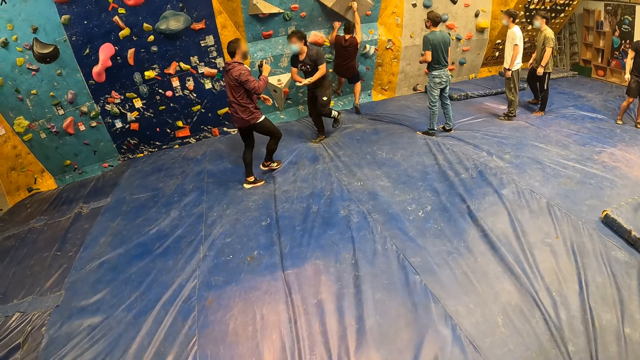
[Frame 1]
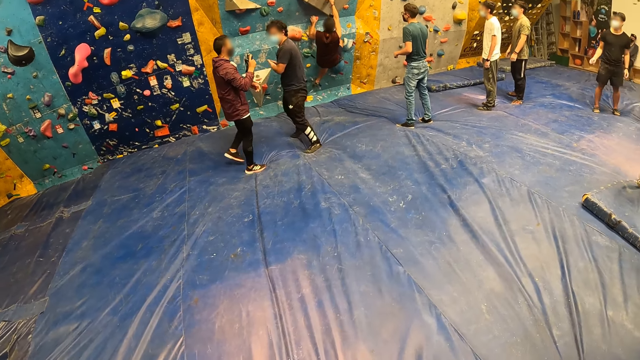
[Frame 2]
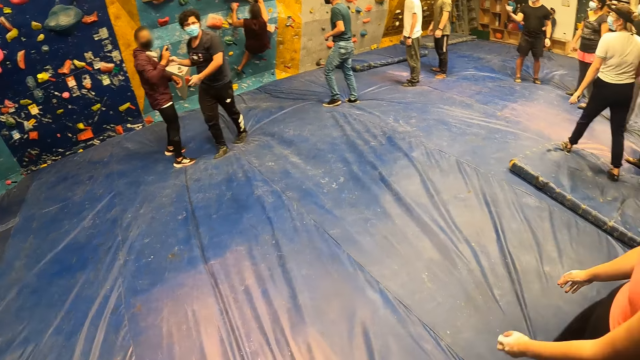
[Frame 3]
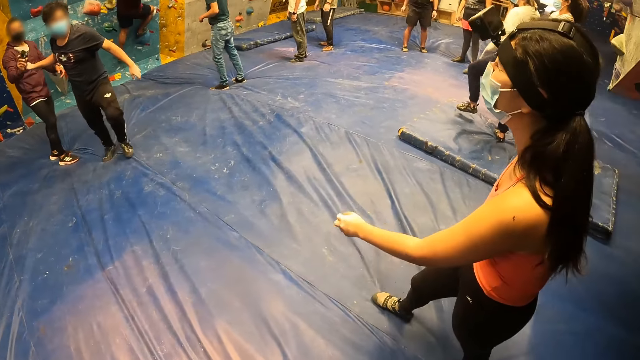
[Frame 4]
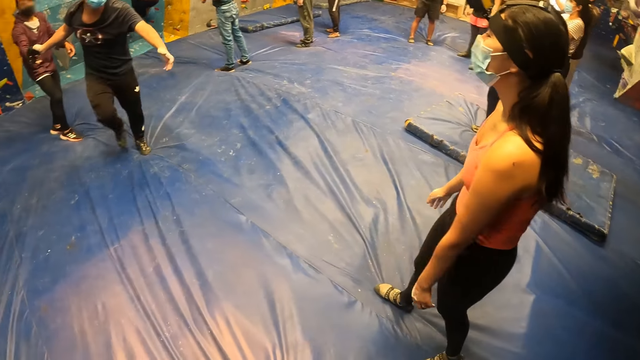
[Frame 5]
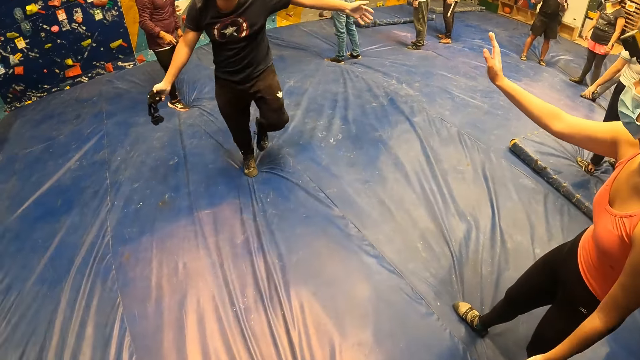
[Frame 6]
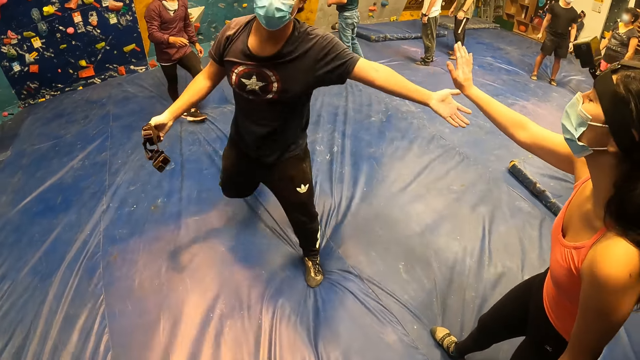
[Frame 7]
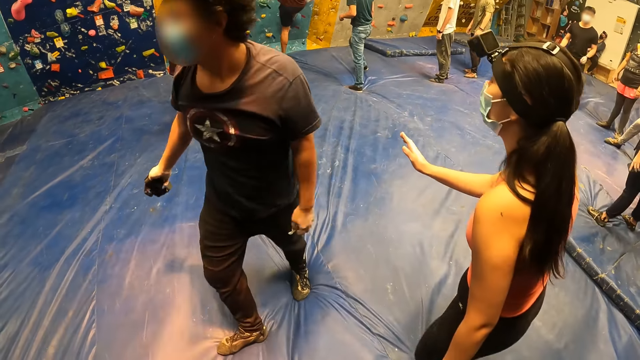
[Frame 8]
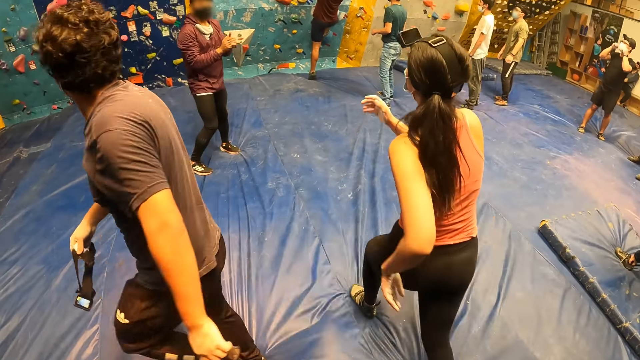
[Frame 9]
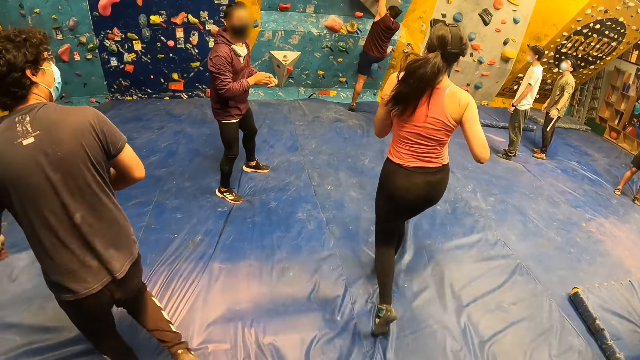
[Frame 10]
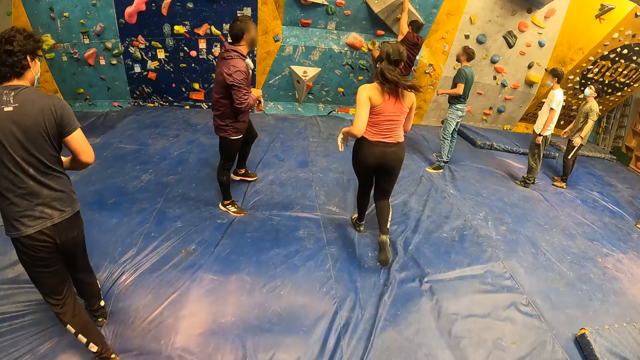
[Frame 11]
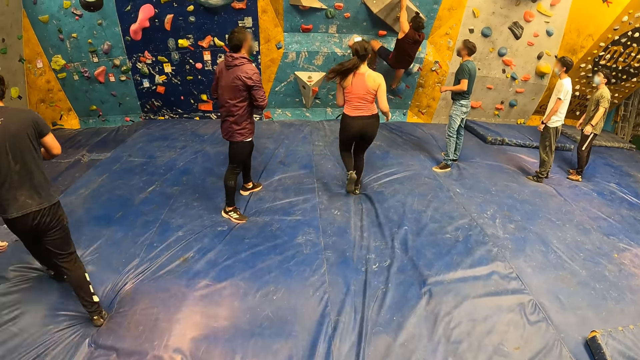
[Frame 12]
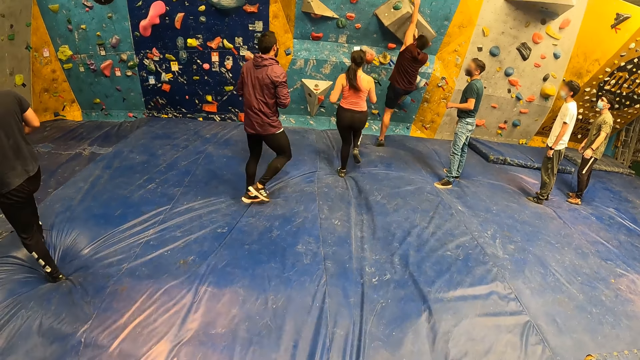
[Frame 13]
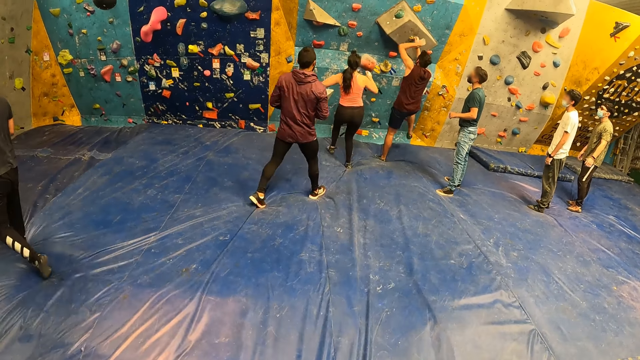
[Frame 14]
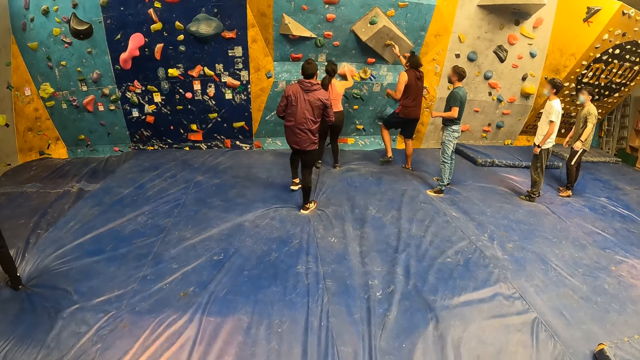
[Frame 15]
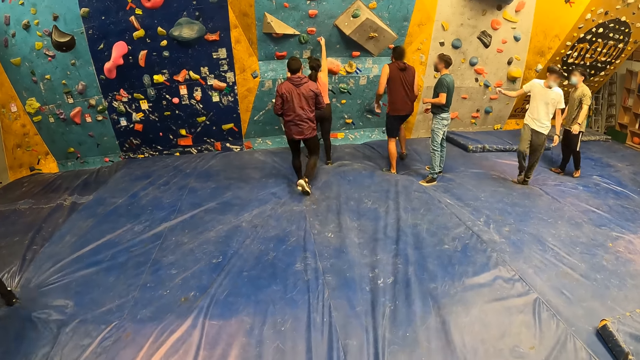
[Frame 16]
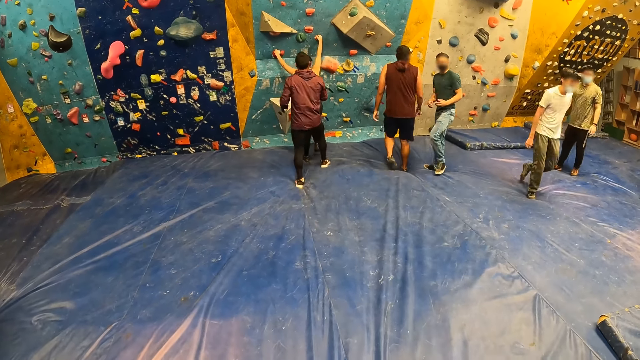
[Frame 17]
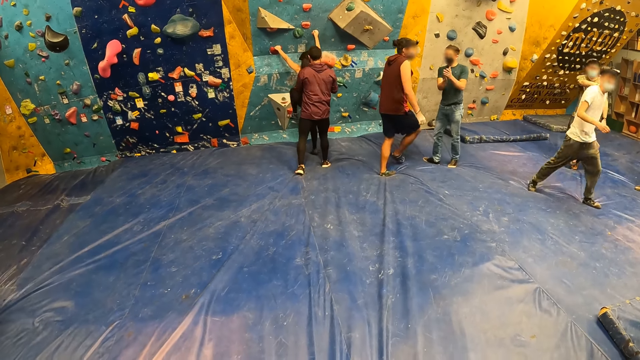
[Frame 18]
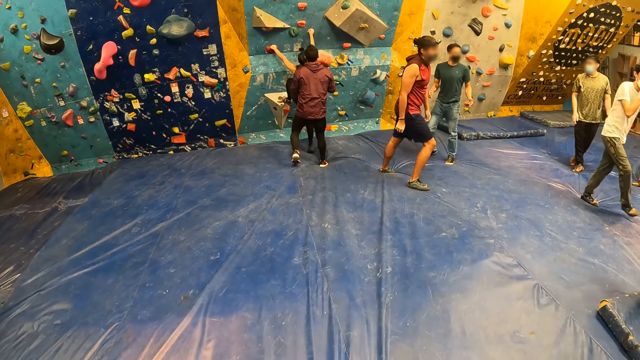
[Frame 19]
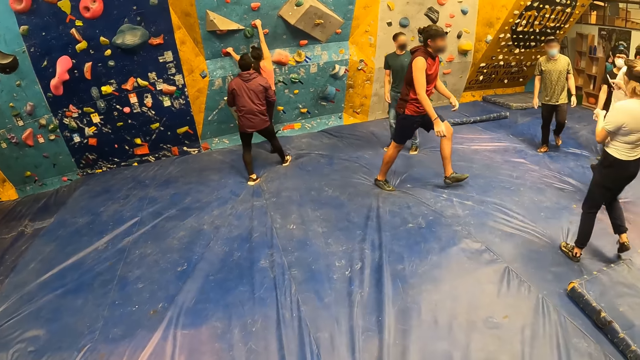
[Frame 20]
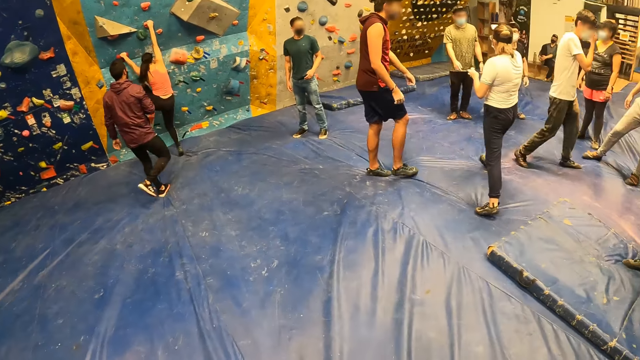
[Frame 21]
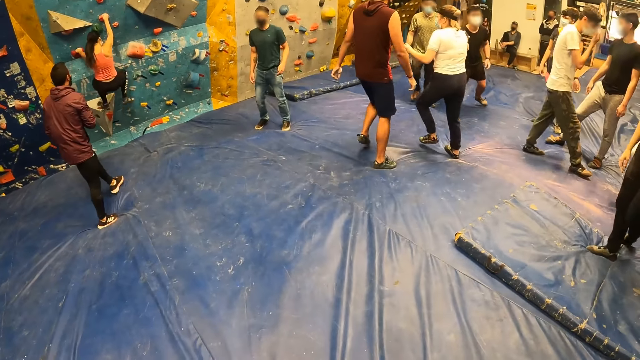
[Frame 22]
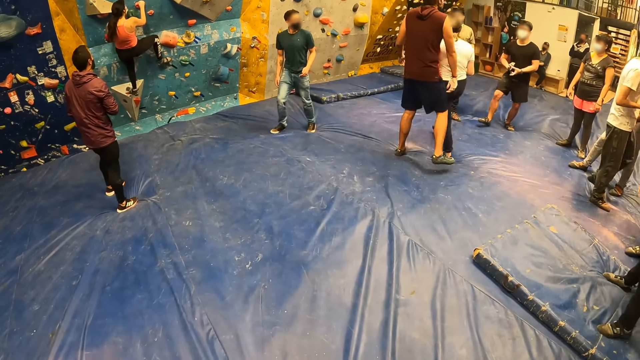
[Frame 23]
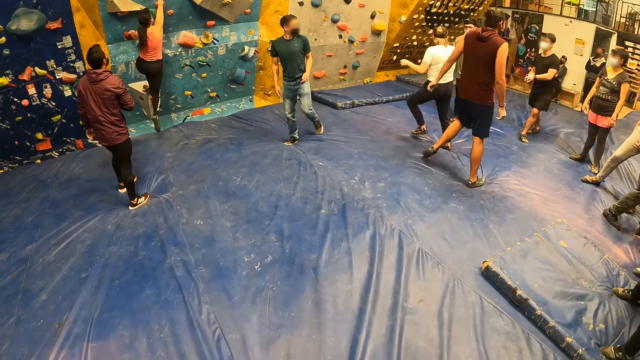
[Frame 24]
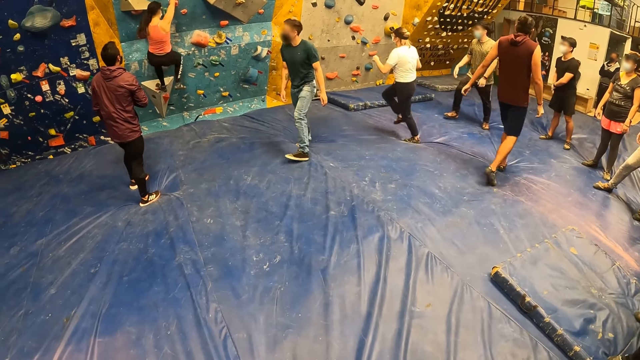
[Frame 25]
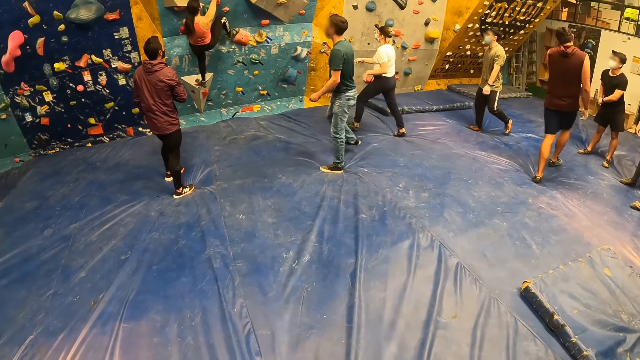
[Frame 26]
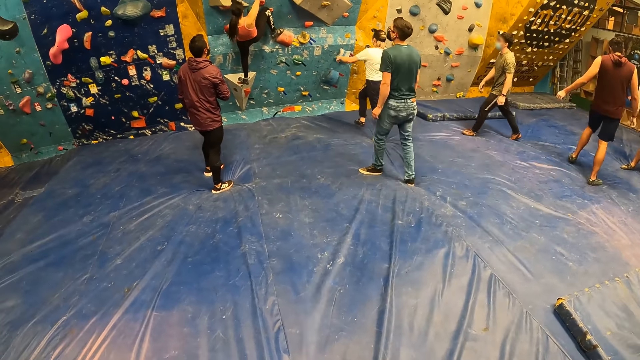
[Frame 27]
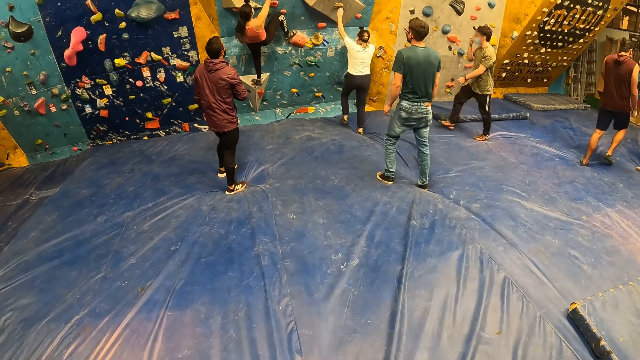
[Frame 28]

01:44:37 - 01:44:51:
A man talks to another man. A man passes the head camera to the other man. The other man greets a woman. The first man claps his hands. The woman runs towards the wall. A man climbs down the climbing-wall. The woman touches a boulder hold with her right hand. A man claps his hands. The woman climbs the climbing-wall. A man holds a phone with his right hand and passes the phone to his left hand.

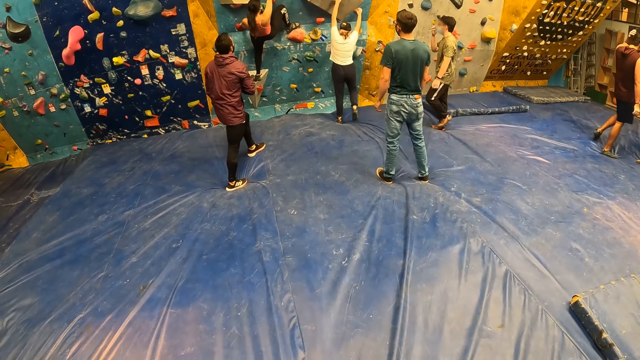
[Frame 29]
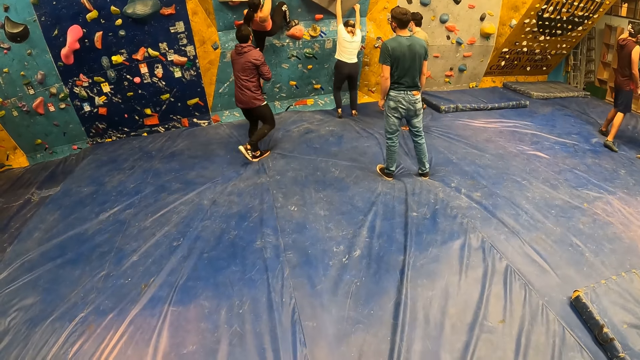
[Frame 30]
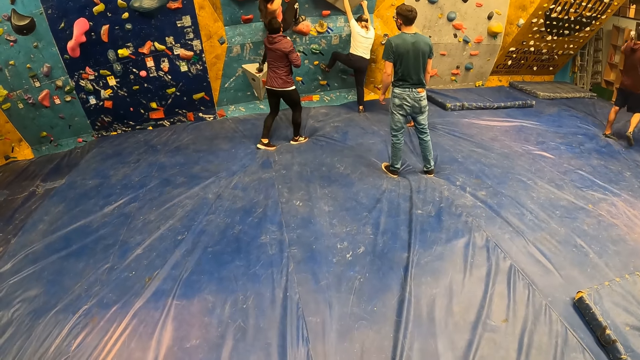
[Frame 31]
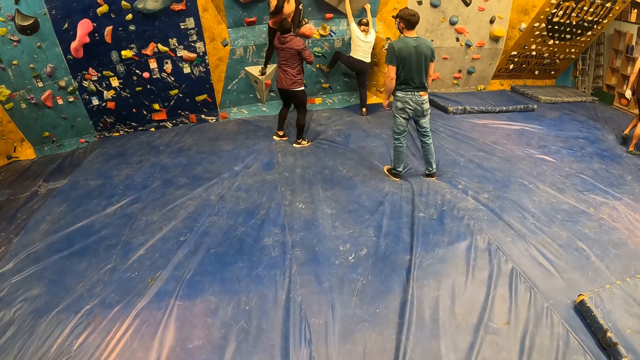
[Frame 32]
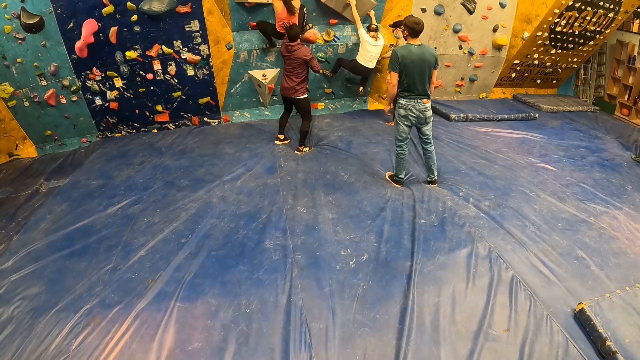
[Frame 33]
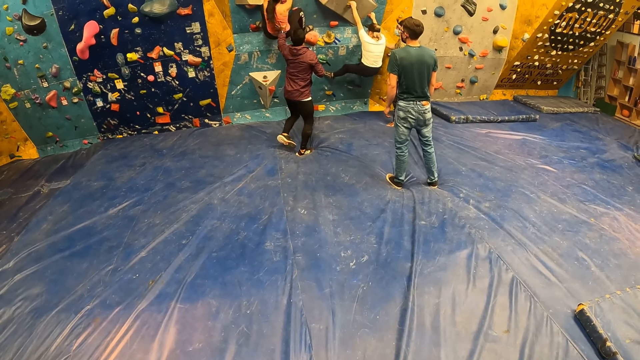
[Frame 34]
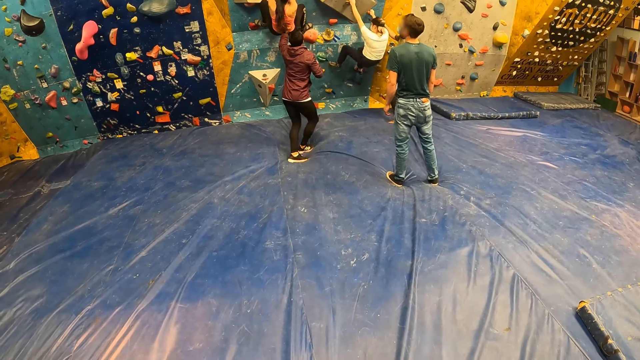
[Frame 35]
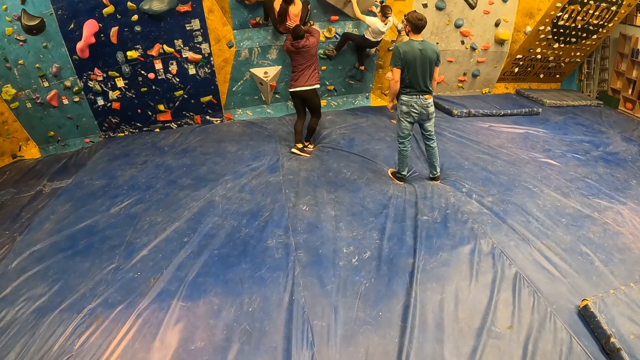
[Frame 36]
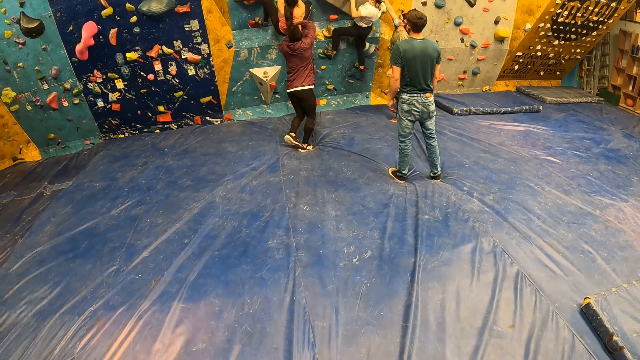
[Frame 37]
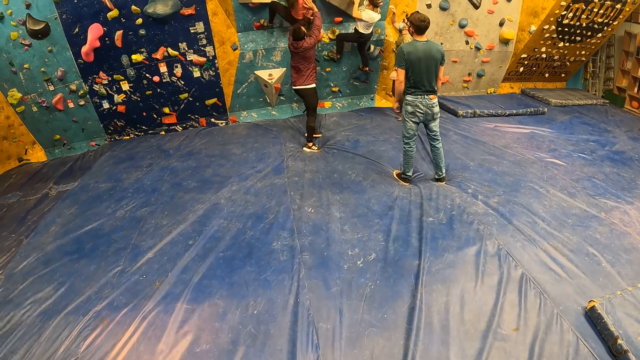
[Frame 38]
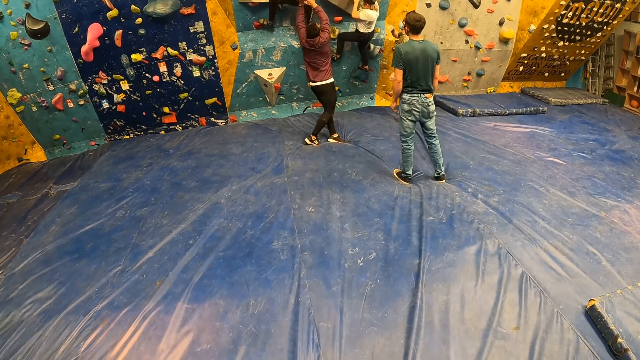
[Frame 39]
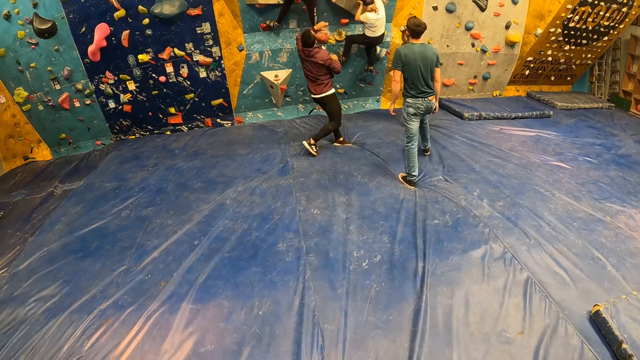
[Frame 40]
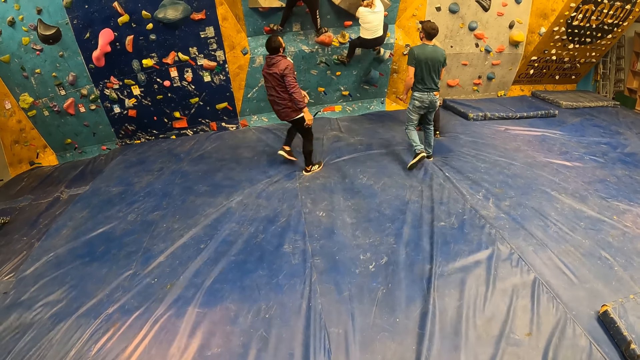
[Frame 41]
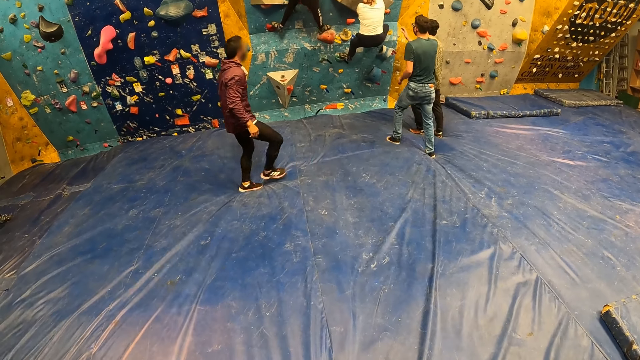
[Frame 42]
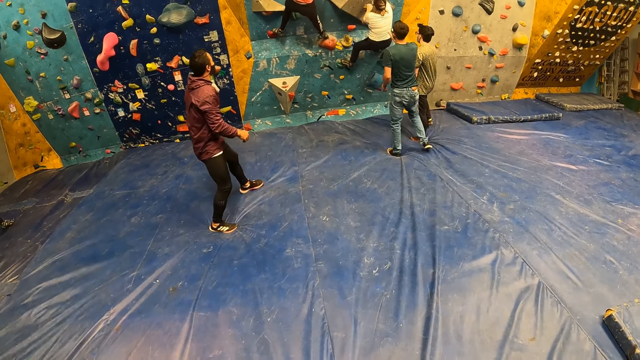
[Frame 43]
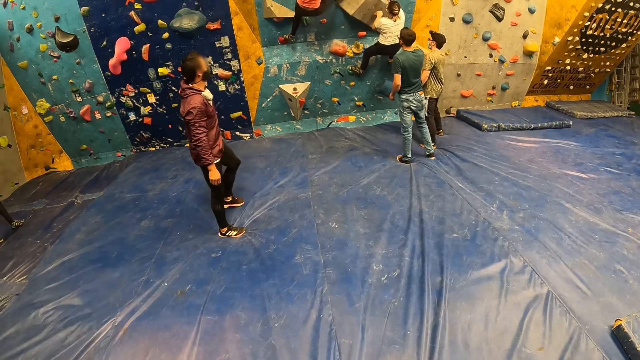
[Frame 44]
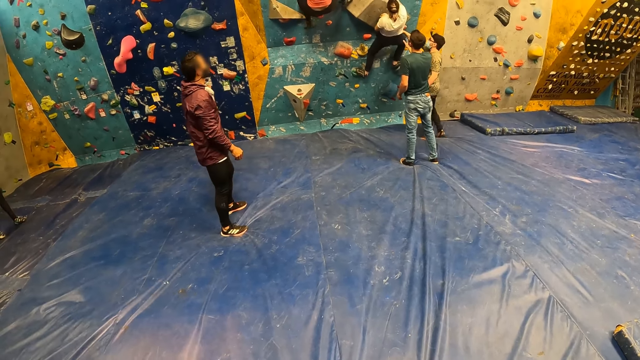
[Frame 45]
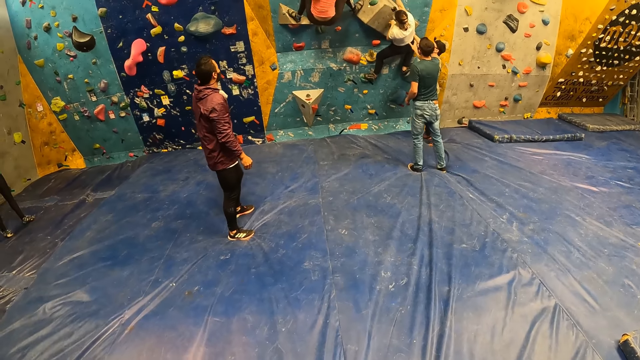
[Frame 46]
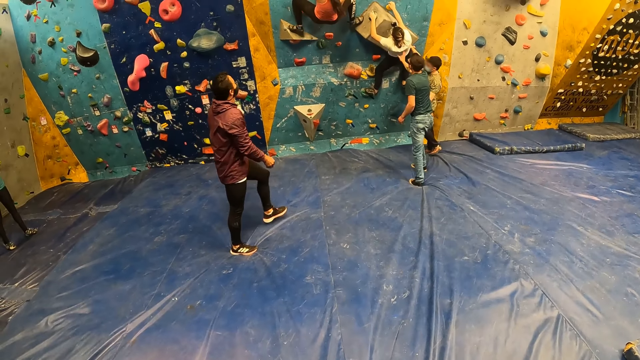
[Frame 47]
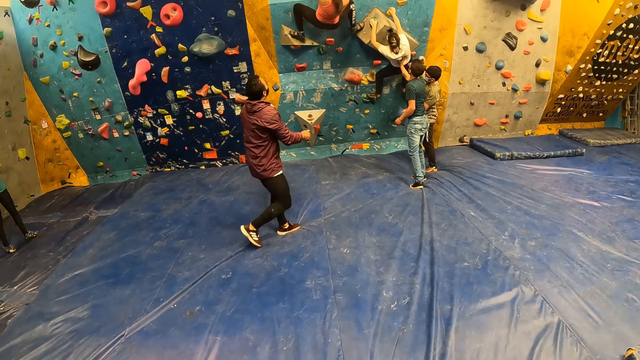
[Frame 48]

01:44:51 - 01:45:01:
A woman climbs the climbing-wall with both hands. A man pushes another woman with his left hand. Another man touches a boulder hold with his right hand. A man pushes the first woman with his right hand.
